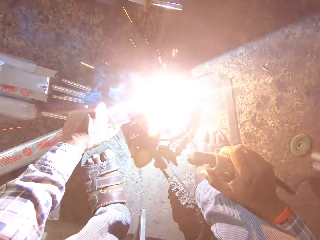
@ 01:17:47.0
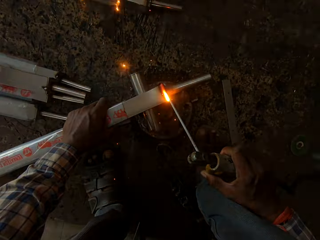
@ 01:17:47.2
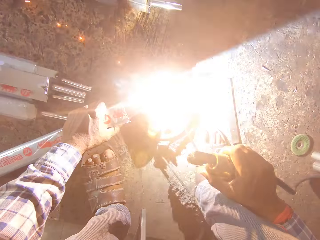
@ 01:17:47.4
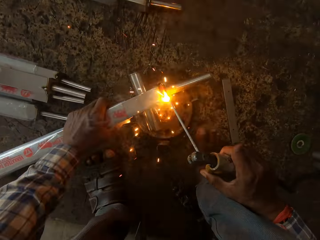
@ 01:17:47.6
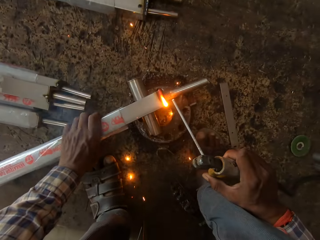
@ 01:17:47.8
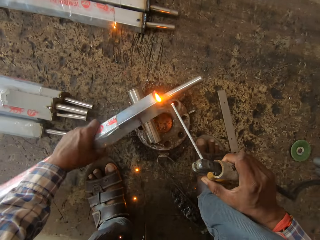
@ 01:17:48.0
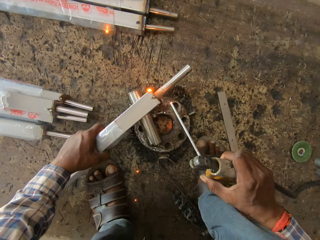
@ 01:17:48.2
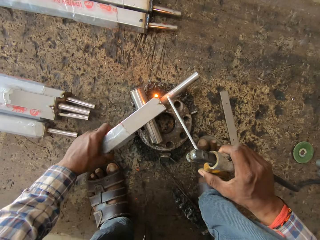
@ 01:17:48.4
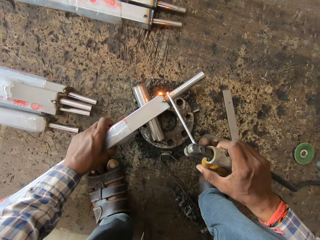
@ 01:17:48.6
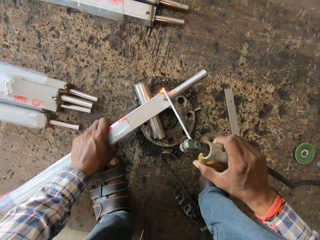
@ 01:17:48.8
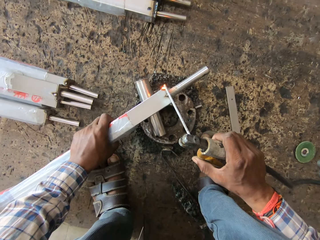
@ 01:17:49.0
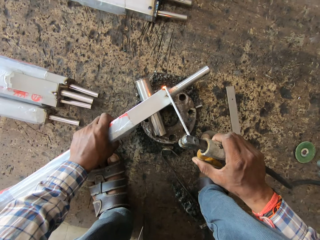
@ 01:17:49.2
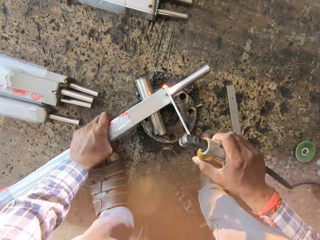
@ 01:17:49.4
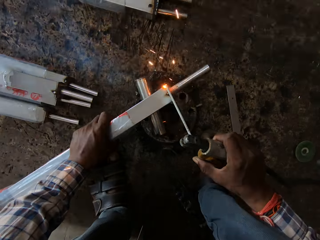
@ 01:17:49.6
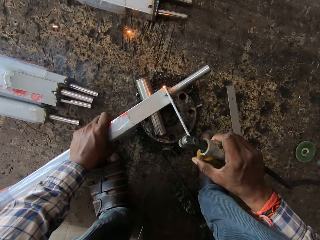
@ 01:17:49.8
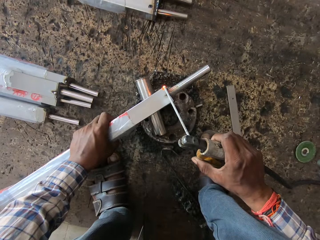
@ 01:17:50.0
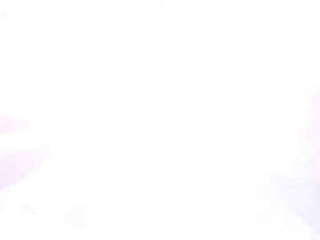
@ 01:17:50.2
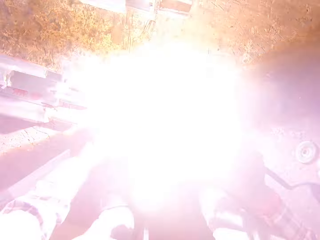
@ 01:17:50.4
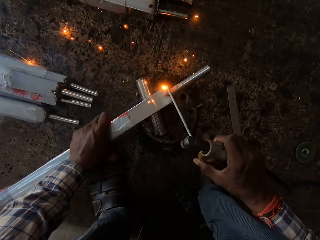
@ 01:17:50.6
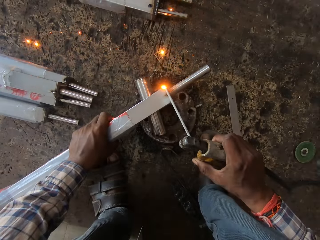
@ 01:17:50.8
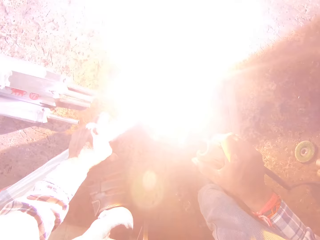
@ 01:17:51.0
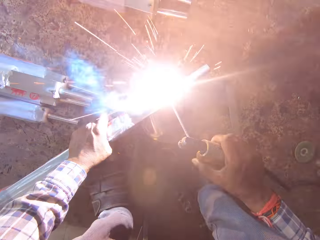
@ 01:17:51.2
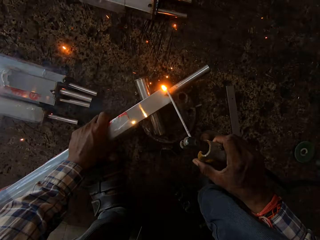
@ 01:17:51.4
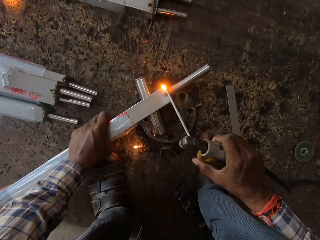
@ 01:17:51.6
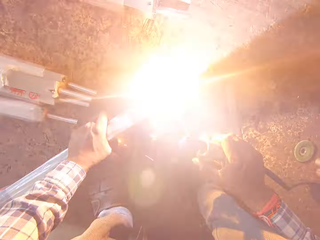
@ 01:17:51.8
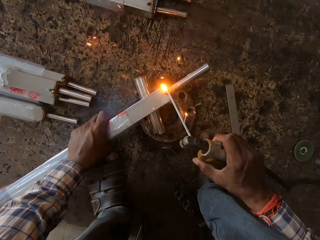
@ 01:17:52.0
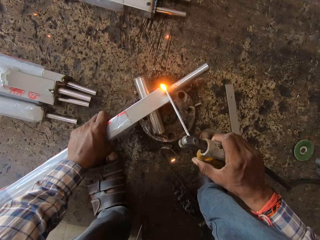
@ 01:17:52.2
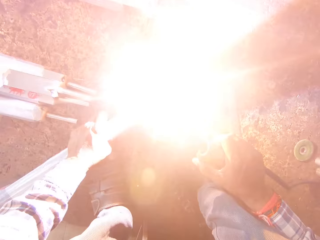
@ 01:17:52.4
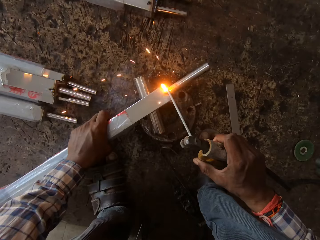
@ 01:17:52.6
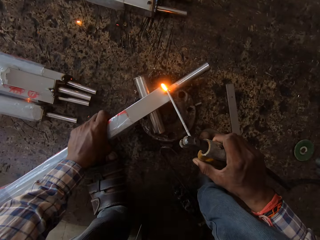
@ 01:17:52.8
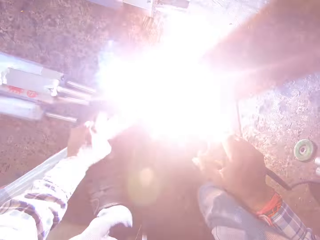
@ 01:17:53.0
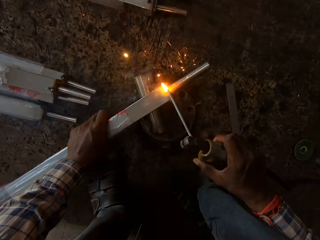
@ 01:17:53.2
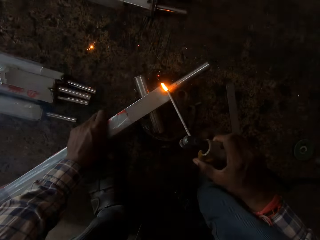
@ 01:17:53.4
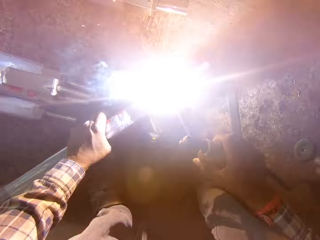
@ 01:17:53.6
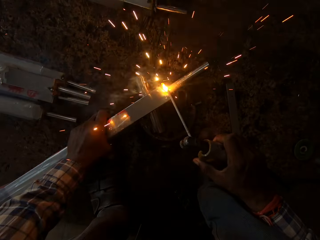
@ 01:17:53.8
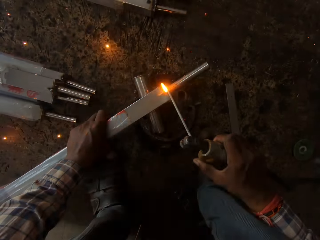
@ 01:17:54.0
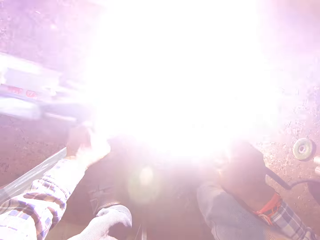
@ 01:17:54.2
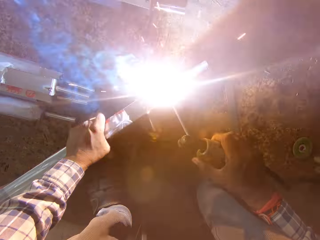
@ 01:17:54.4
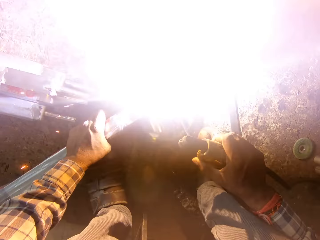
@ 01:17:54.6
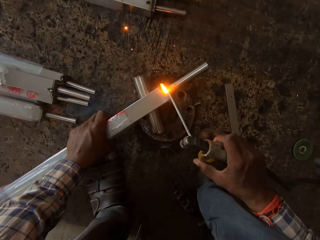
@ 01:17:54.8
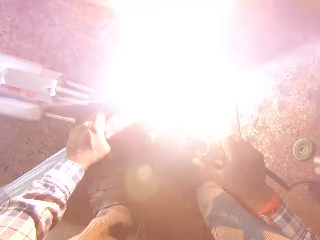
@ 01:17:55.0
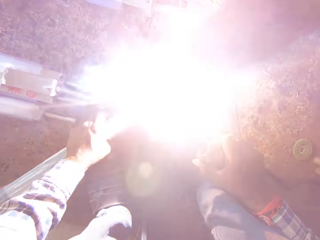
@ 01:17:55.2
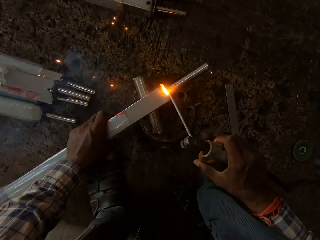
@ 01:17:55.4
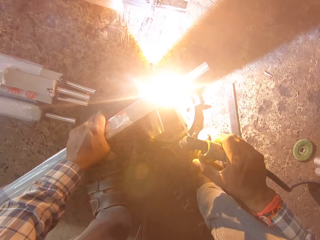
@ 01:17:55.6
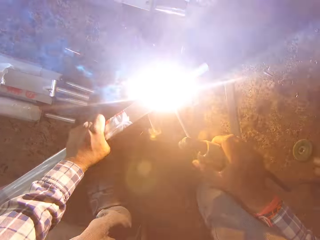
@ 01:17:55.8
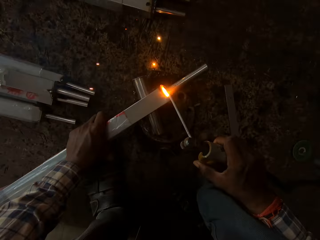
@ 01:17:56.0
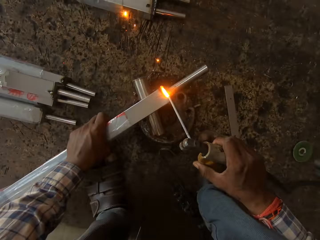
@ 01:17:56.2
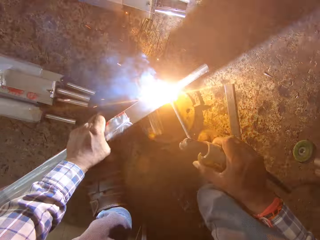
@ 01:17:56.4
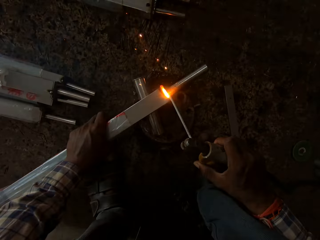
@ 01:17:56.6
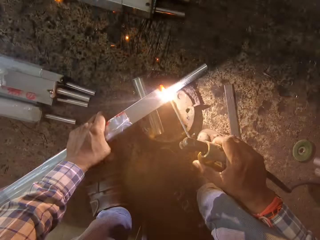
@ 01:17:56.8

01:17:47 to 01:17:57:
The camera wearer turns the square steel rod in his left hand on the rim. He welds the square steel rod in his left hand on the rim with the electrode on the electrode holder in his right hand.

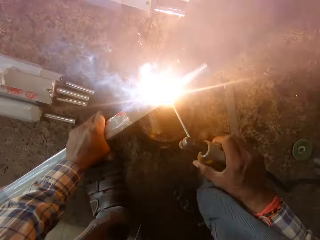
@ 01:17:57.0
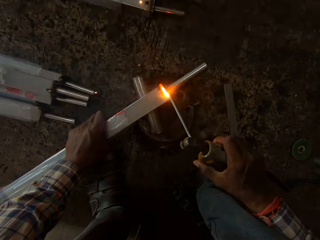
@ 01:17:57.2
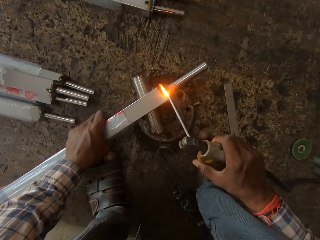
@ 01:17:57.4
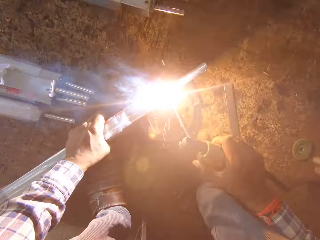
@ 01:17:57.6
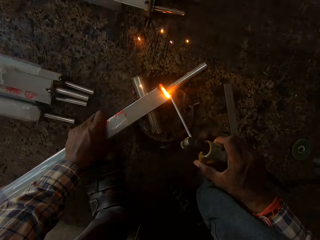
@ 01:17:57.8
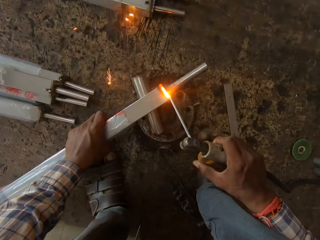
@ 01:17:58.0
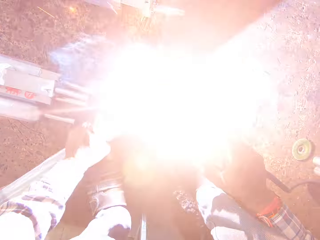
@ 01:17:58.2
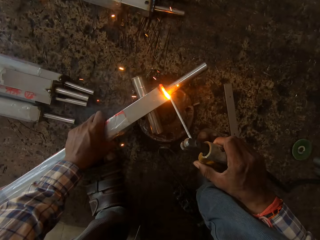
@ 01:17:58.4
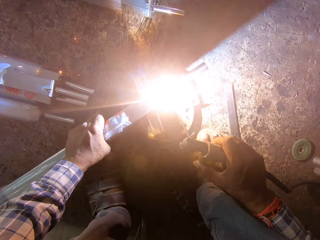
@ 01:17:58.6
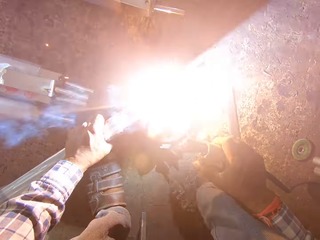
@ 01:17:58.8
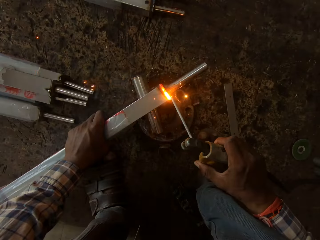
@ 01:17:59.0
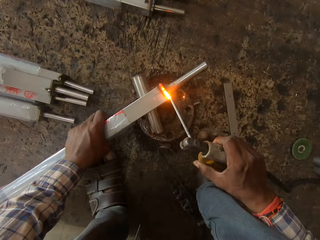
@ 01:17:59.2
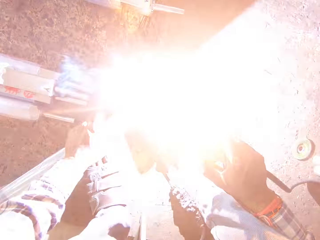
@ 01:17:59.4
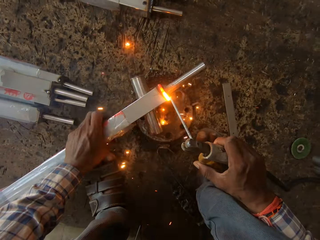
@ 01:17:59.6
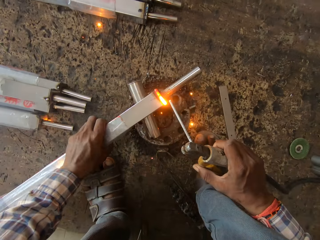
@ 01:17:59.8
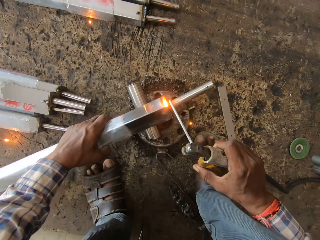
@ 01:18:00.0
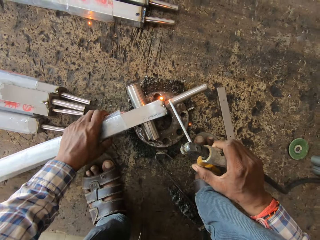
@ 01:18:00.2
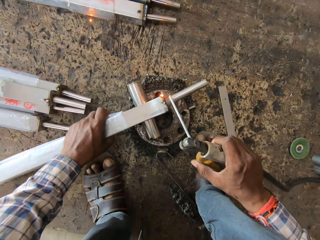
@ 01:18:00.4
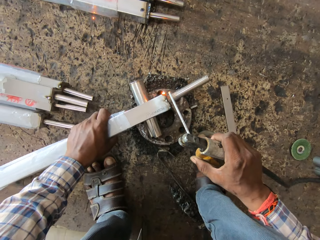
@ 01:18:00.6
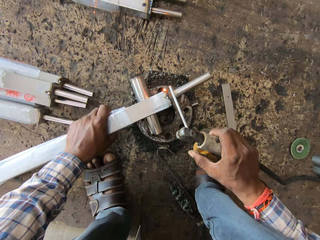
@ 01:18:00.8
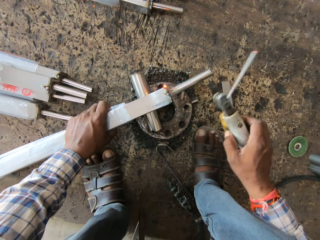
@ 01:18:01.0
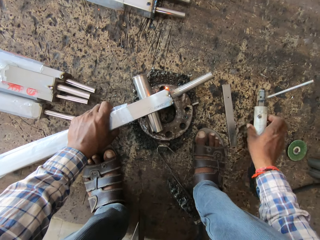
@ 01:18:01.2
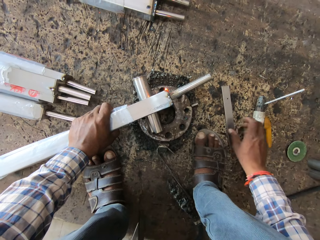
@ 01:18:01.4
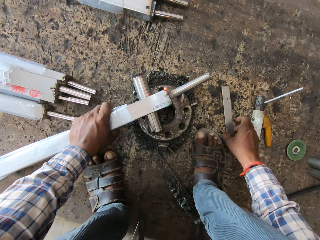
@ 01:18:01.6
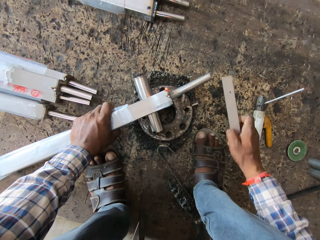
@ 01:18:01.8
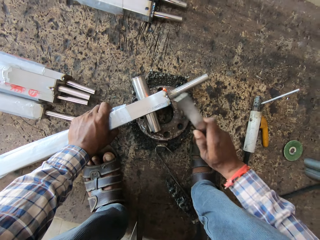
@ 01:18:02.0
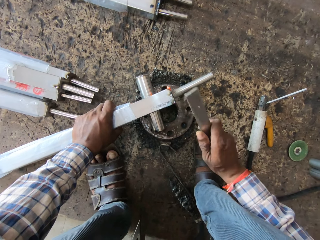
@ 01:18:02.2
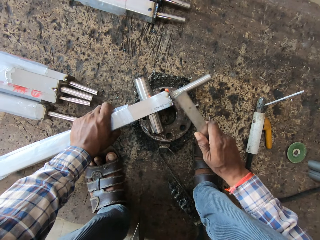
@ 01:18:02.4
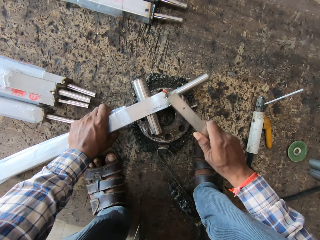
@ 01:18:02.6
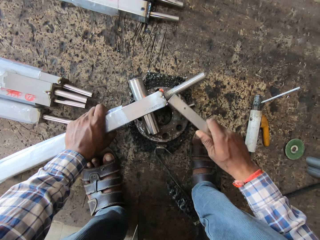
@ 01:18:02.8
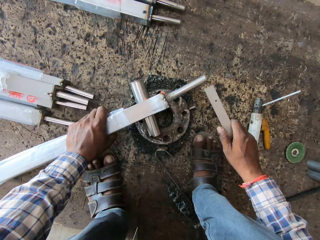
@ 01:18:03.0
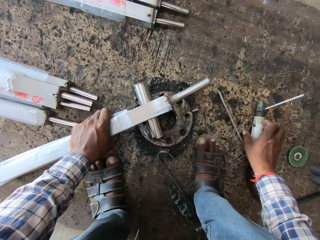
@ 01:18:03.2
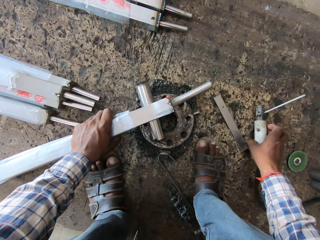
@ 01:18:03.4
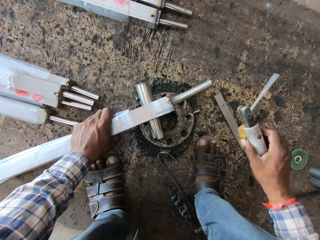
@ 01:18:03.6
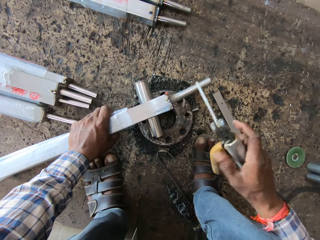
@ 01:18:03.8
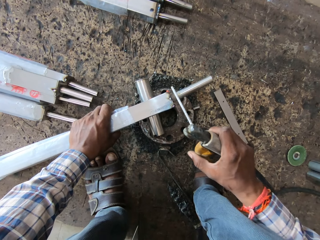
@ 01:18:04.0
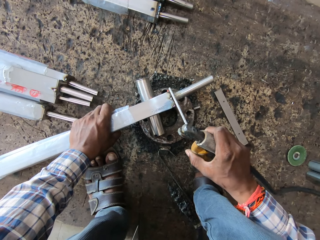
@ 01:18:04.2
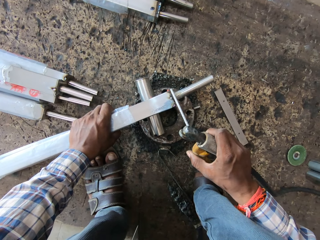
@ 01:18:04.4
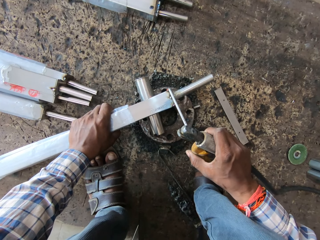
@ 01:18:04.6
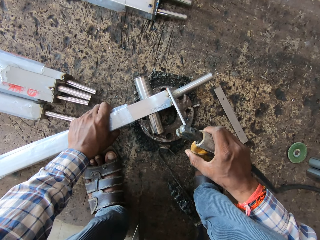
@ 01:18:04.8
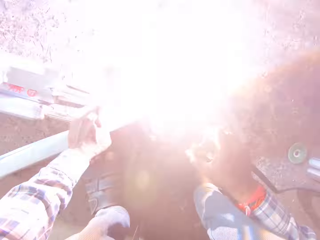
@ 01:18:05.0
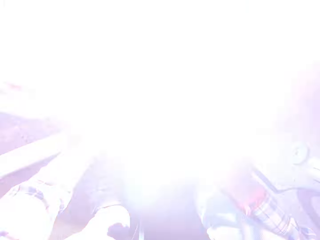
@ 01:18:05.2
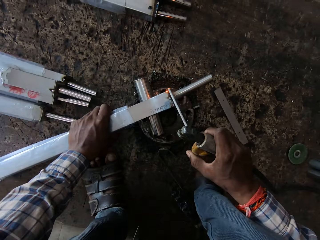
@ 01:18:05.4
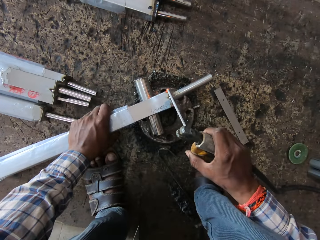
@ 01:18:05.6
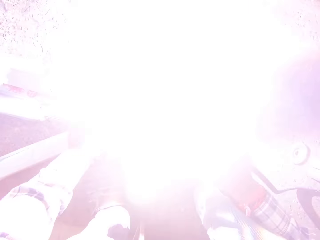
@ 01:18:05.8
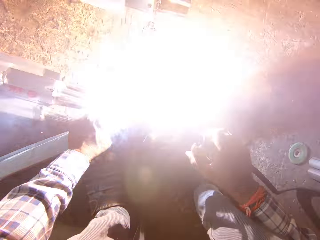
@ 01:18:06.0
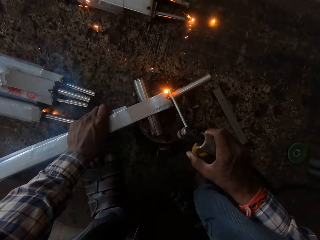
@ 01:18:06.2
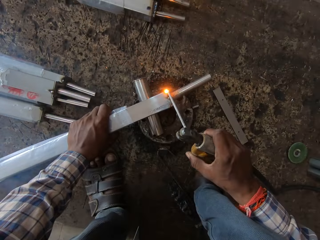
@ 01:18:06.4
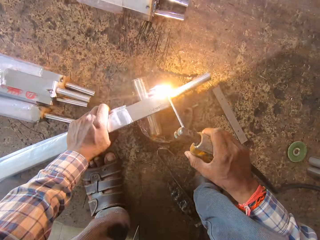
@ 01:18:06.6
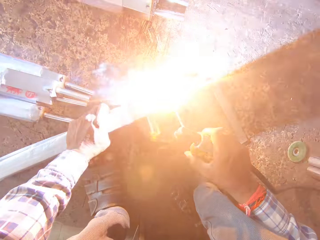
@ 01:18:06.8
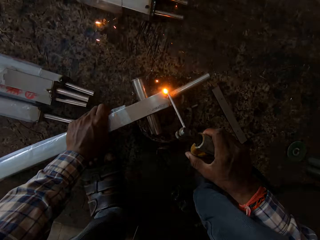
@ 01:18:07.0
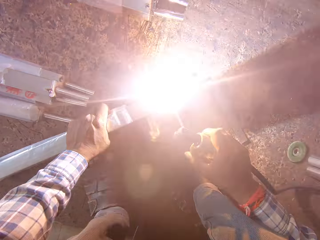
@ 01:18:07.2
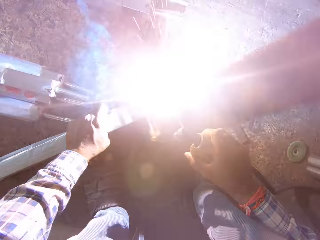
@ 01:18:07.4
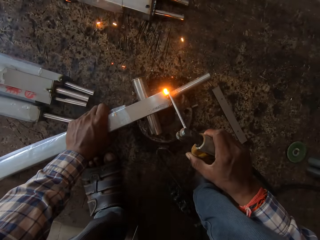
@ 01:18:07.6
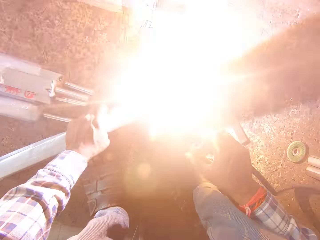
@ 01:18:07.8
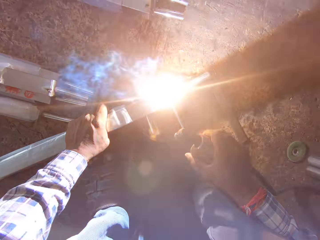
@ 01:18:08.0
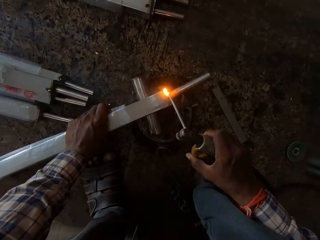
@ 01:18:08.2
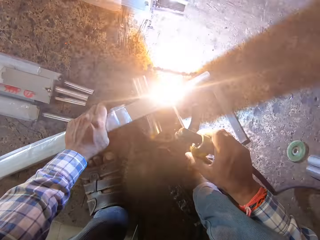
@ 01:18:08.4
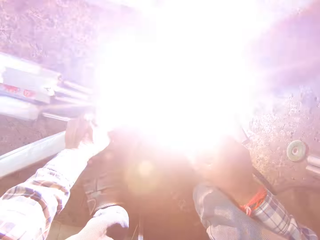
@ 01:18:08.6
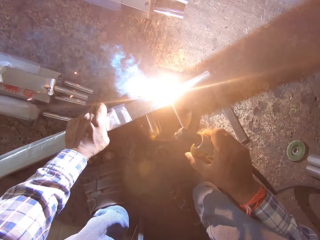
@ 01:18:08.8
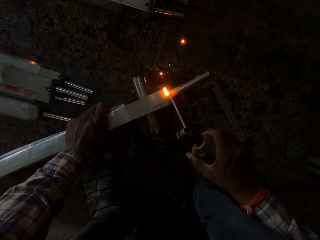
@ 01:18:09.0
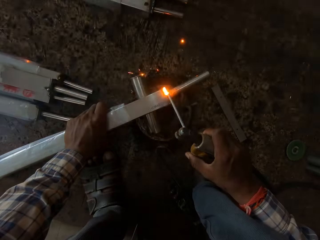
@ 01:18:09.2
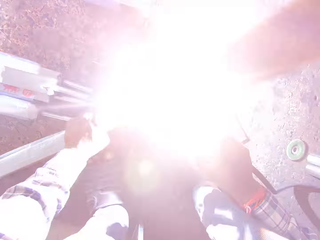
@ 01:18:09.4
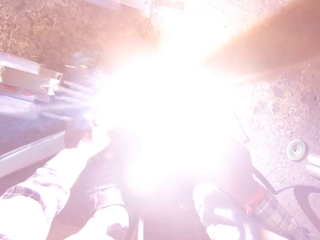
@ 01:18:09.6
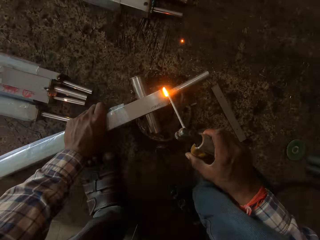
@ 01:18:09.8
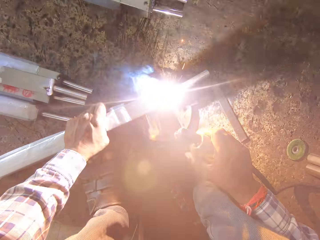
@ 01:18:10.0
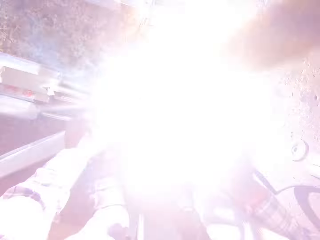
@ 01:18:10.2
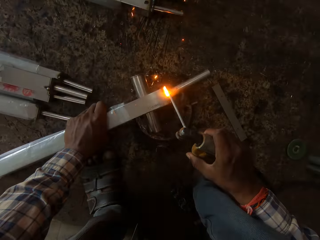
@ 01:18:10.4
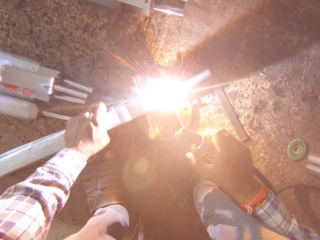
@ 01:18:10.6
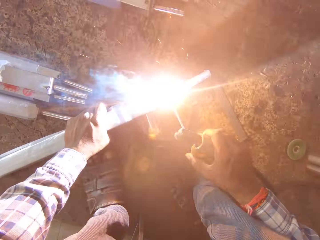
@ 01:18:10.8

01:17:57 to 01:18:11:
The camera wearer turns the square steel rod in his left hand on the rim. He places the electrode holder in his right hand on the board. He picks the steel rule from the board with his right hand. He beats the square steel rod in his left hand on the rim with the steel rule in his right hand. He drops the steel rule in his right hand on the board. He picks the electrode holder from the board with his right hand. He welds the square steel rod in his left hand on the rim with the electrode on the electrode holder in his right hand.
